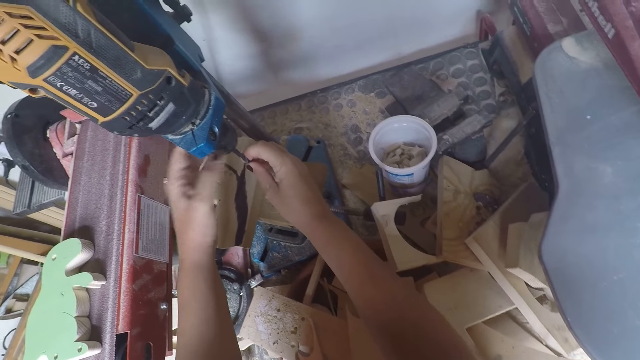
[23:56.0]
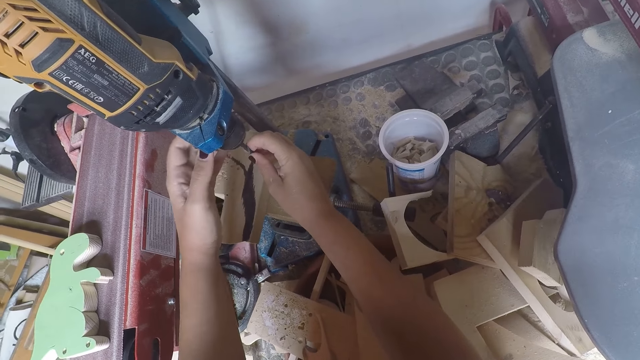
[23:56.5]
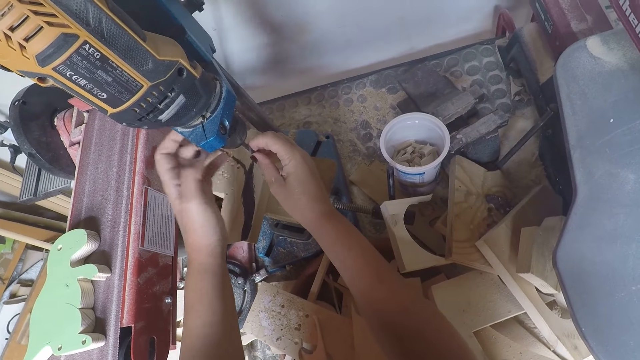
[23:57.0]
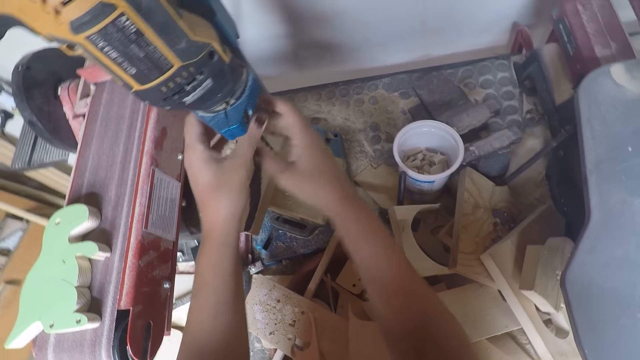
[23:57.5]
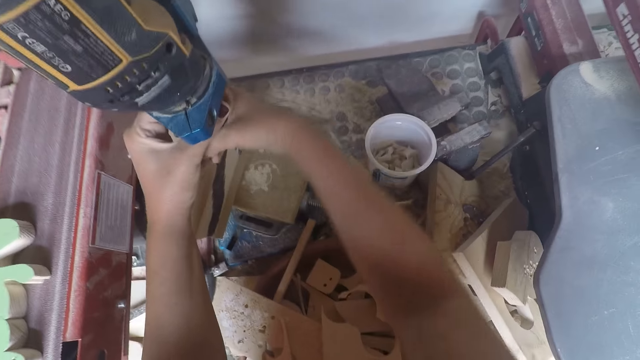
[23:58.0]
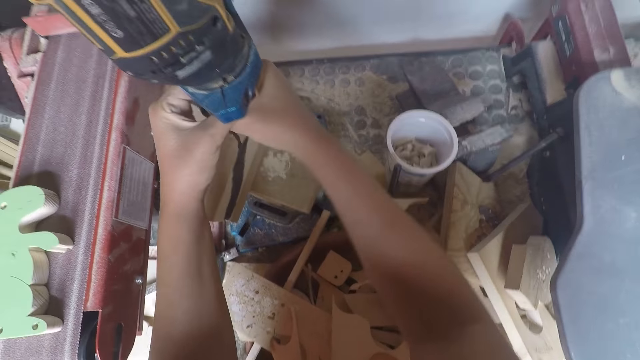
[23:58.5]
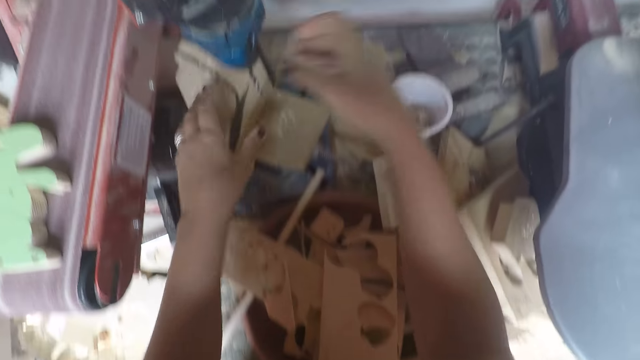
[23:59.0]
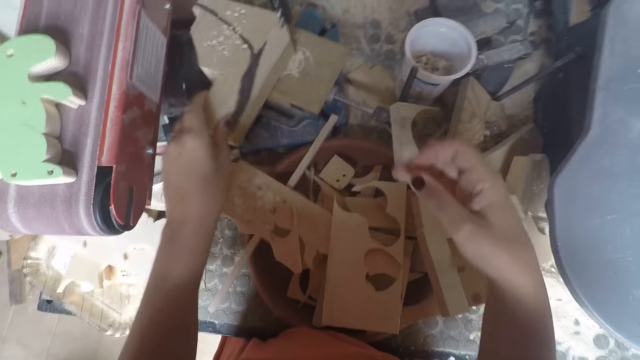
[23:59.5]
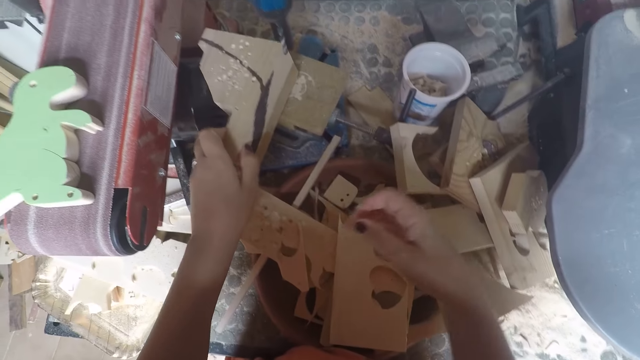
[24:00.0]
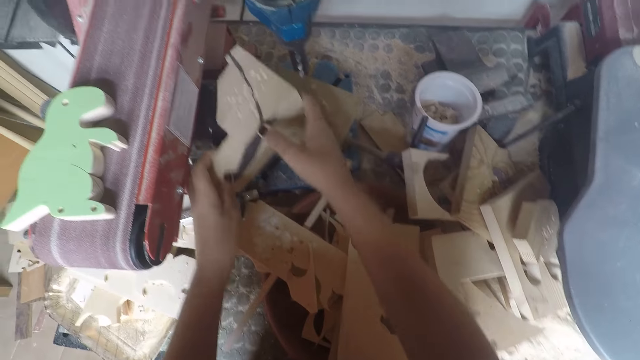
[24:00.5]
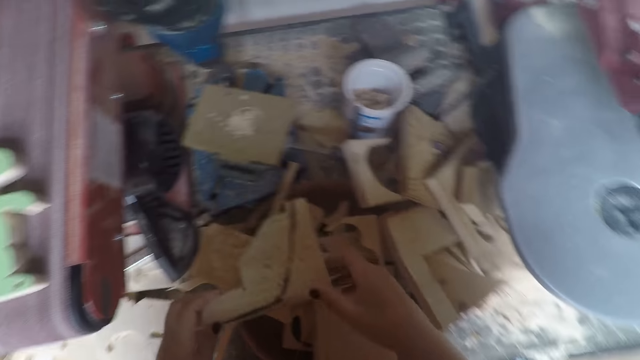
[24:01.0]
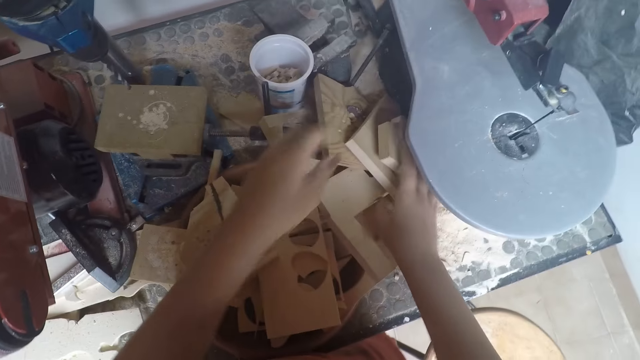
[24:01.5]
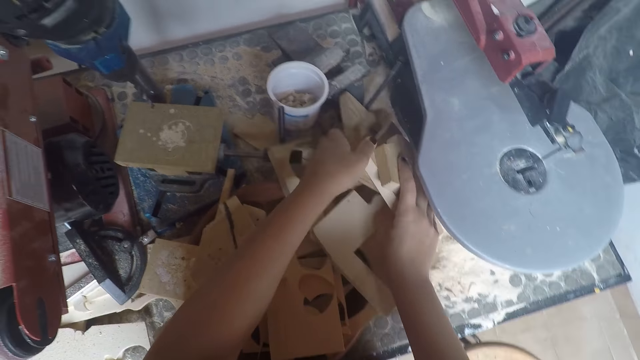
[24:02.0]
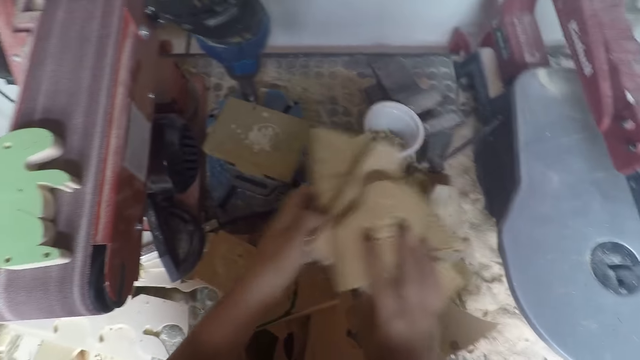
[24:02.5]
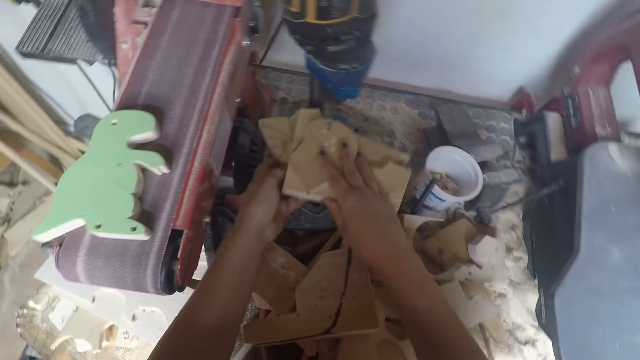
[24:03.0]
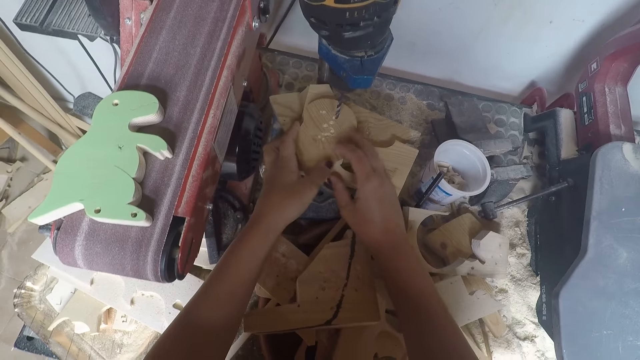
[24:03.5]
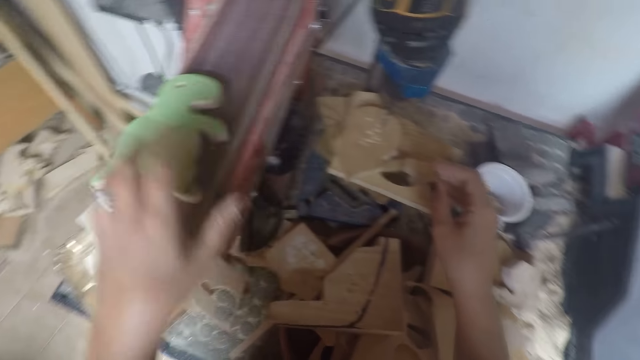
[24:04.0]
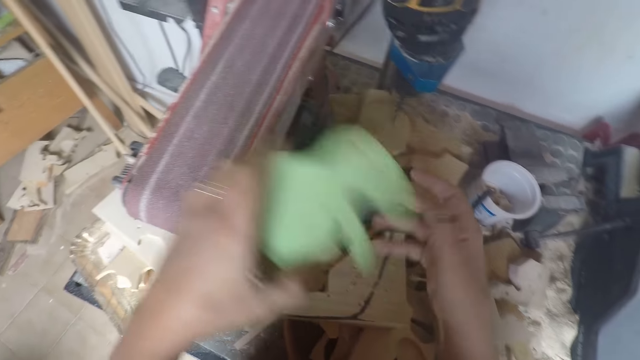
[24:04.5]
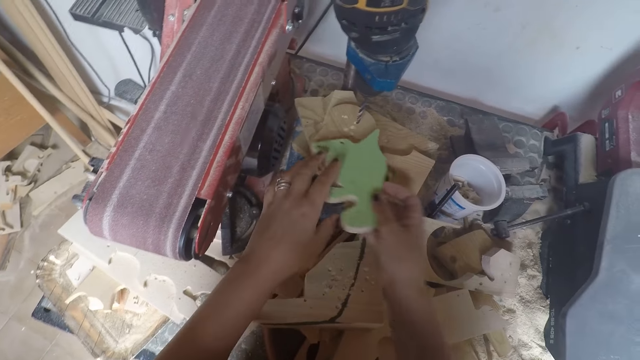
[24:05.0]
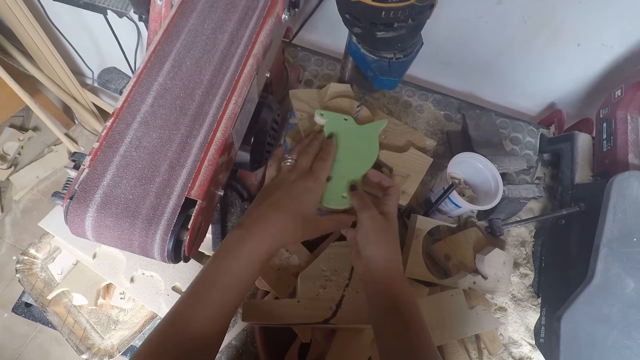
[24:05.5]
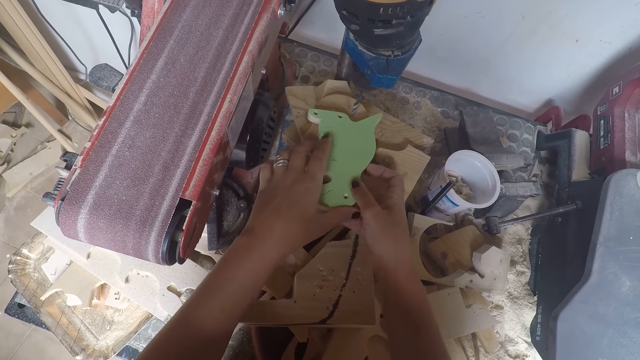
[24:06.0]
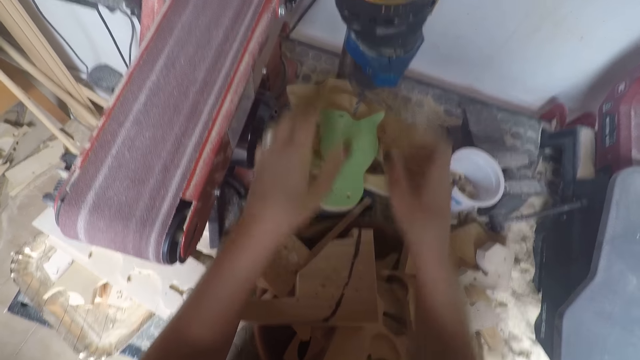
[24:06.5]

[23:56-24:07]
The camera wearer removes the wood on the drill press with both hands. She drops the wood in both hands on a table of woods. She picks up a wood. She carries woods on the table of woods with both hands. She drops the woods in both hands on the drill press. She carries the wood shaped dinosaur on the sandpaper machine with her left hand. She picks up a wood craft on a band saw. She holds the wood shaped dinosaur with both hands. She places the wood shaped dinosaur in both hands on the woods on the drill press.

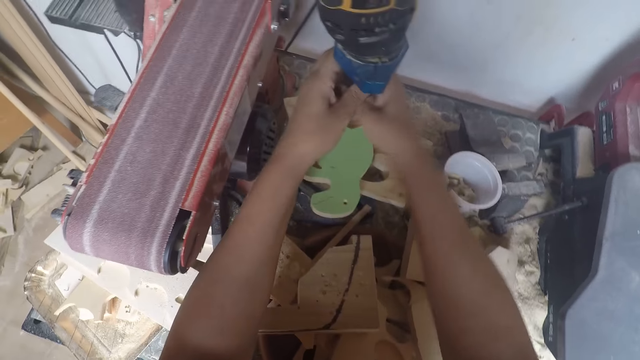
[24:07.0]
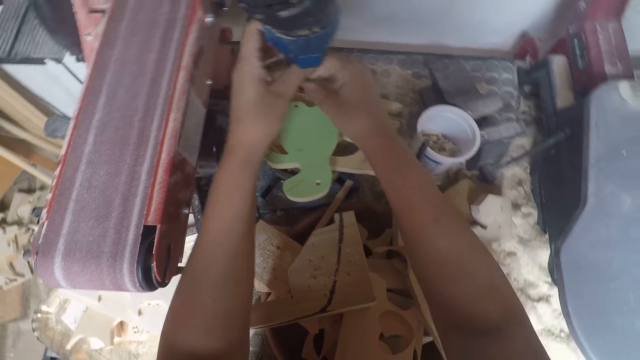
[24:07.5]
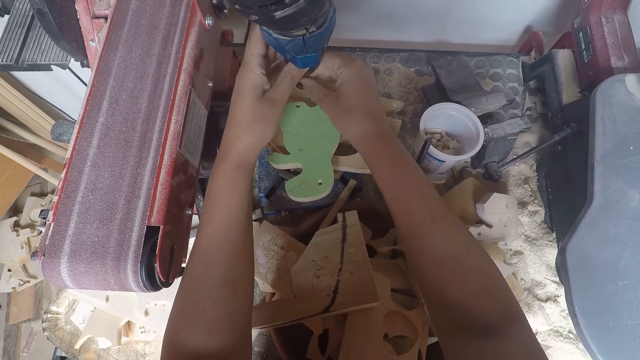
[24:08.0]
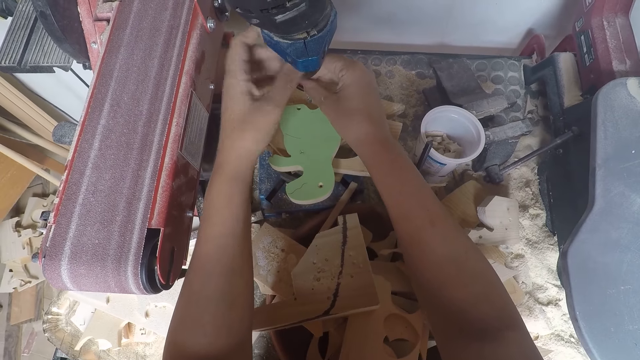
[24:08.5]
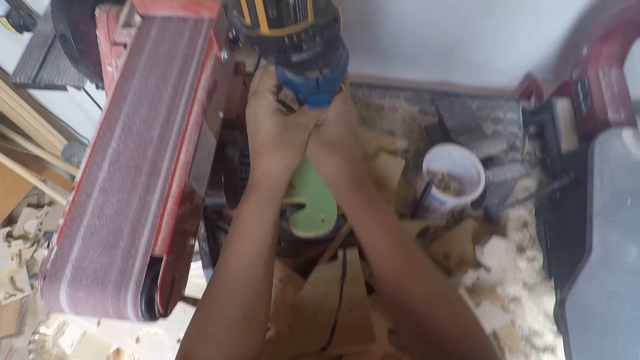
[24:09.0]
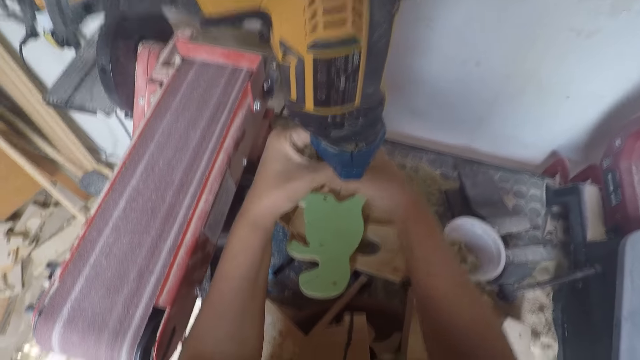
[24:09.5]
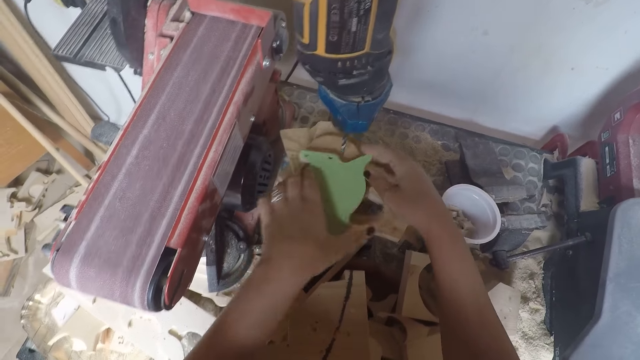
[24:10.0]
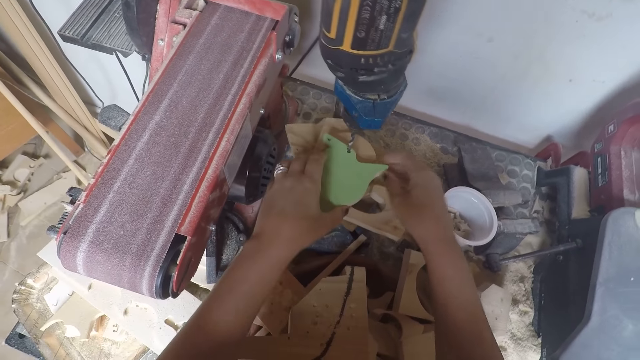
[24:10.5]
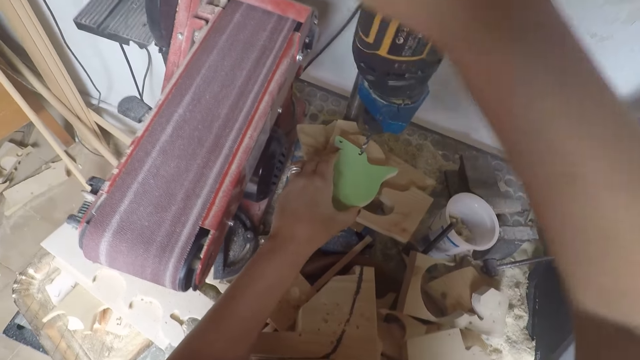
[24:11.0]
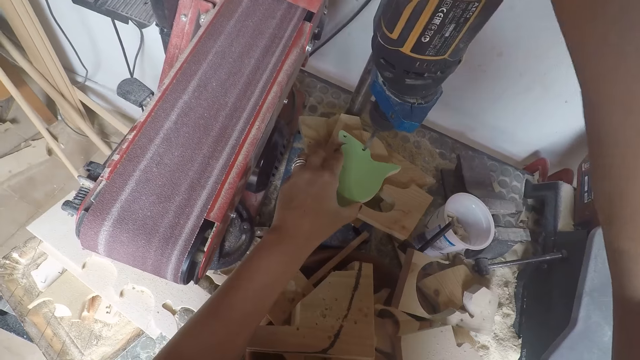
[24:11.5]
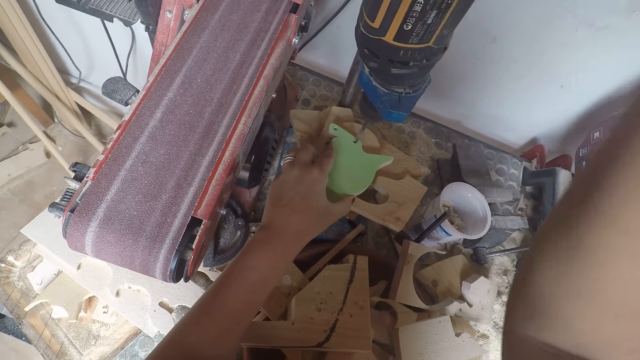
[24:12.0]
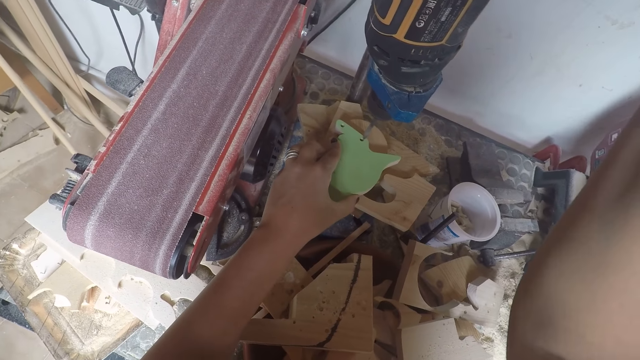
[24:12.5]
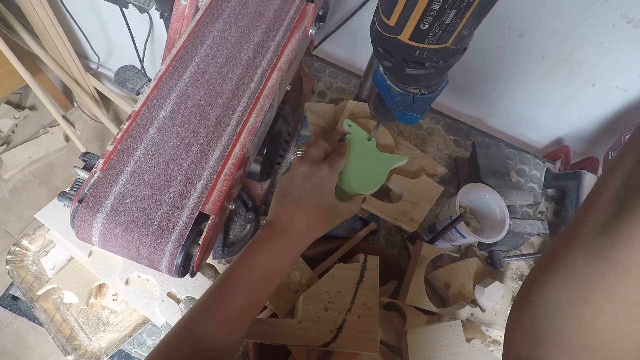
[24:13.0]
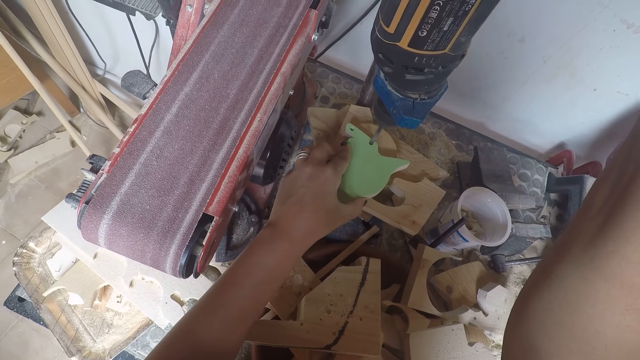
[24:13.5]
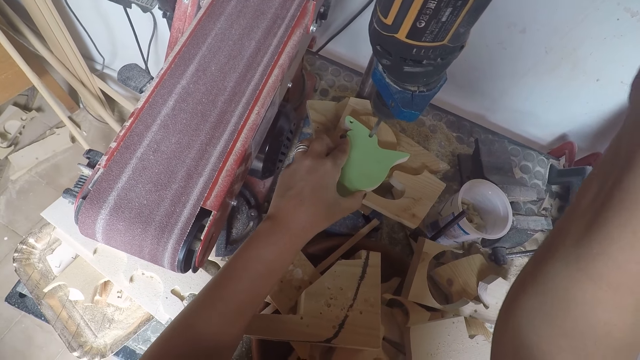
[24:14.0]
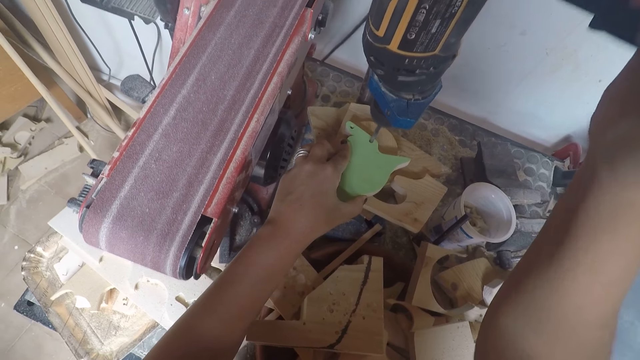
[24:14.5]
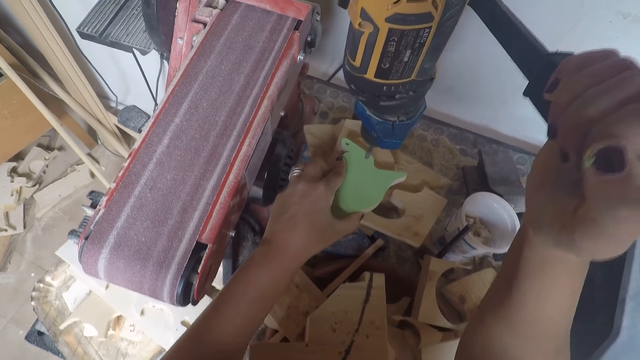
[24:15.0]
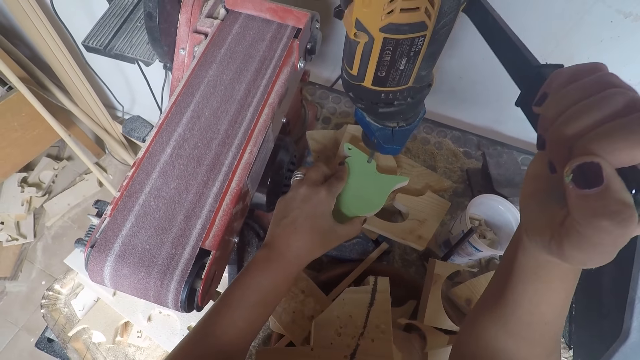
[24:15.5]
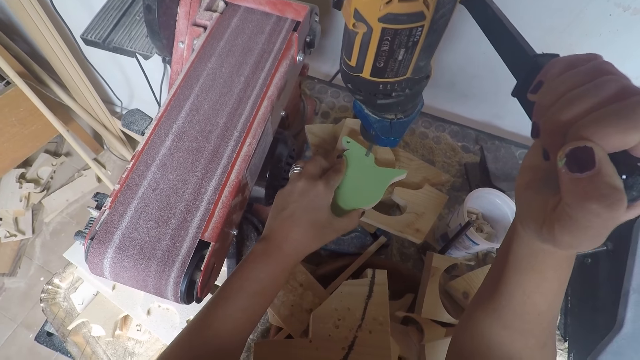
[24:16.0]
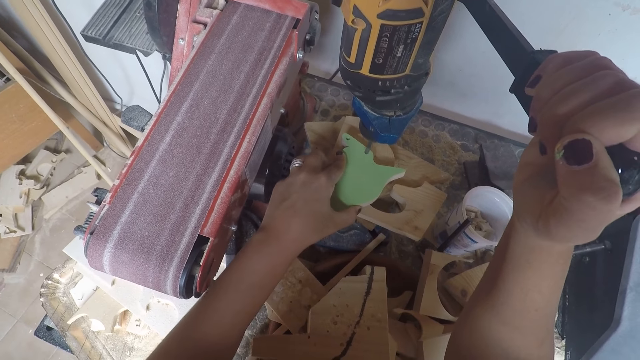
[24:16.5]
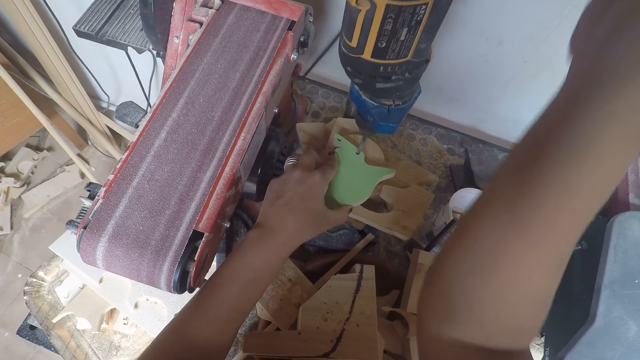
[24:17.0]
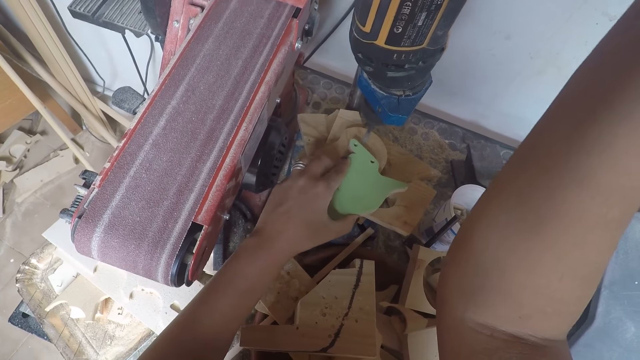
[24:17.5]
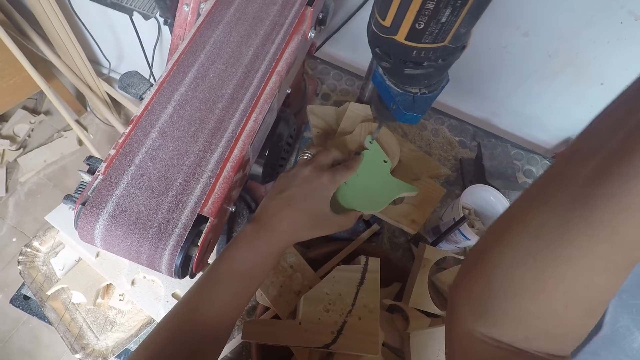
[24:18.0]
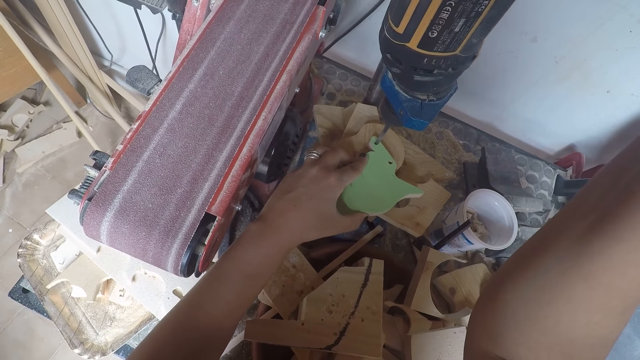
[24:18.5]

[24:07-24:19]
The camera wearer adjusts the drill bit on the drill with both hands. She puts on the drill press with her right hand. She adjusts the drill. She drills the hole of the wood shaped dinosaur with the drill press.
